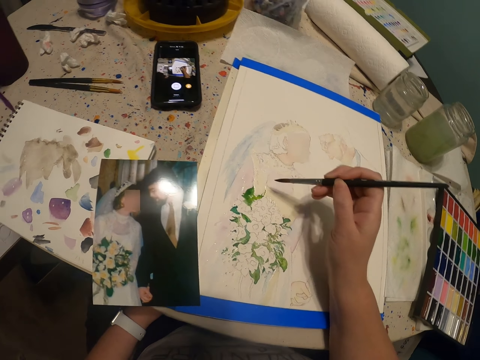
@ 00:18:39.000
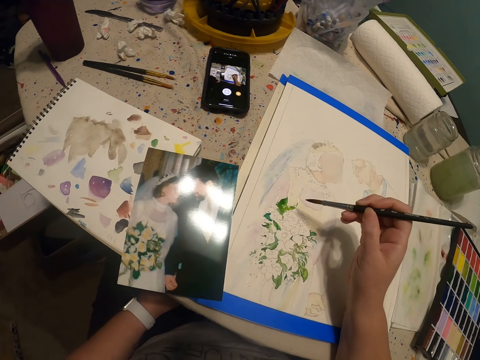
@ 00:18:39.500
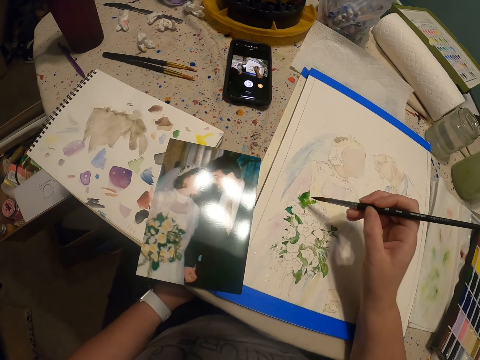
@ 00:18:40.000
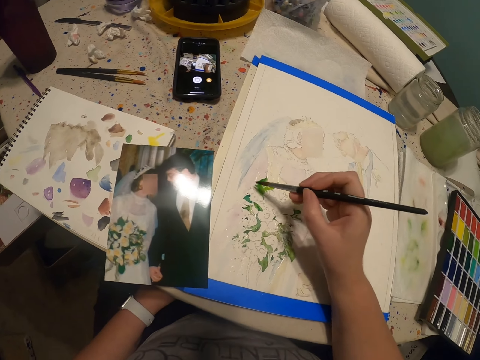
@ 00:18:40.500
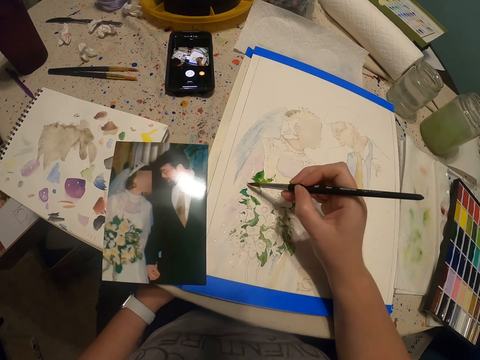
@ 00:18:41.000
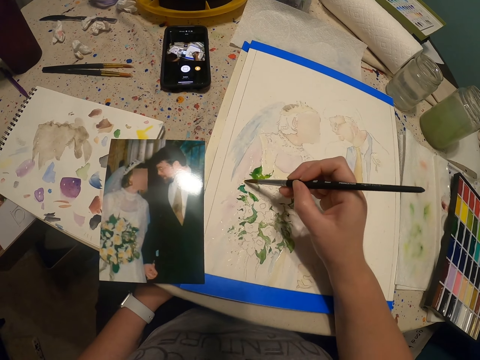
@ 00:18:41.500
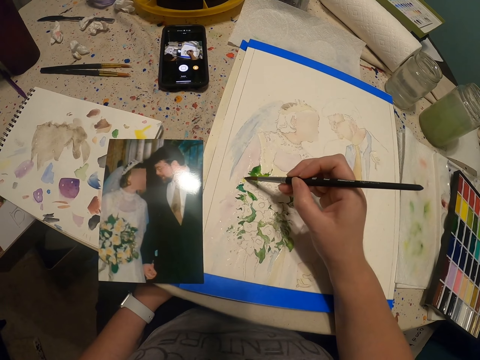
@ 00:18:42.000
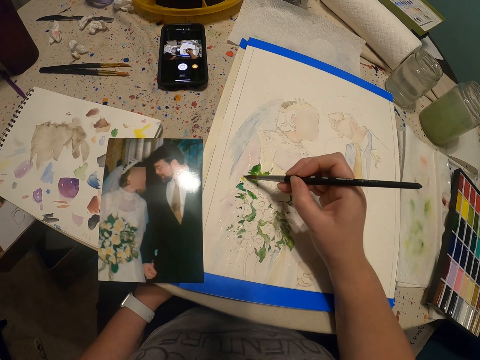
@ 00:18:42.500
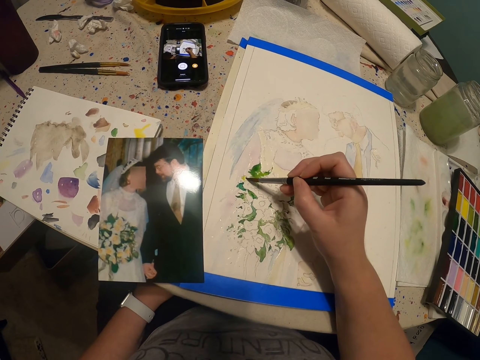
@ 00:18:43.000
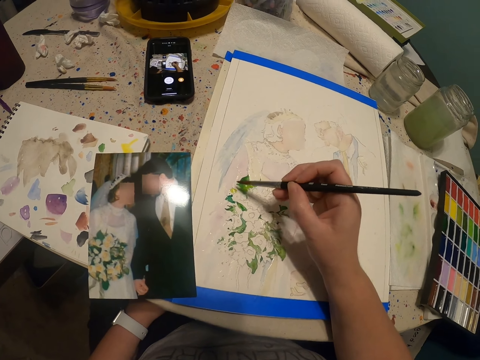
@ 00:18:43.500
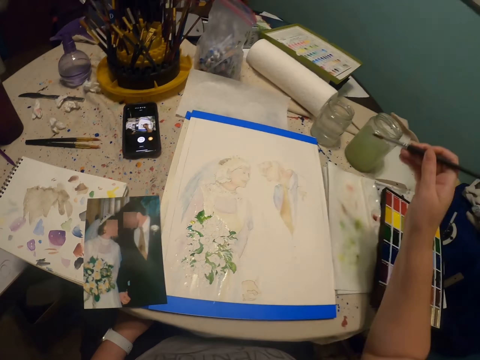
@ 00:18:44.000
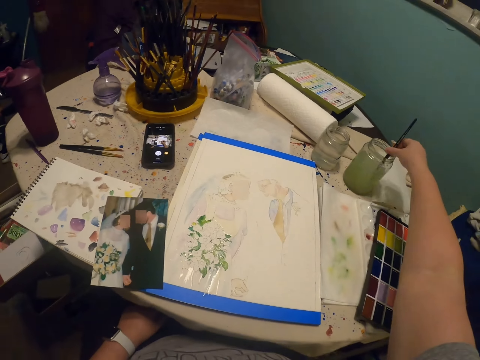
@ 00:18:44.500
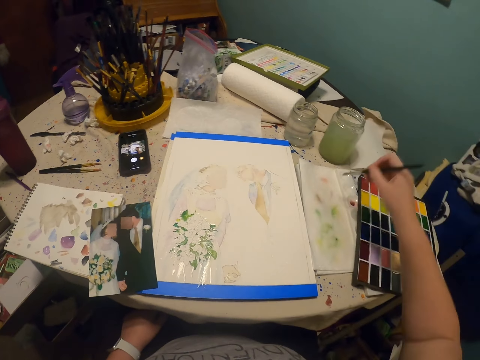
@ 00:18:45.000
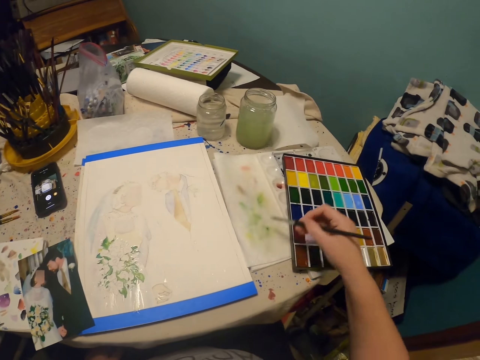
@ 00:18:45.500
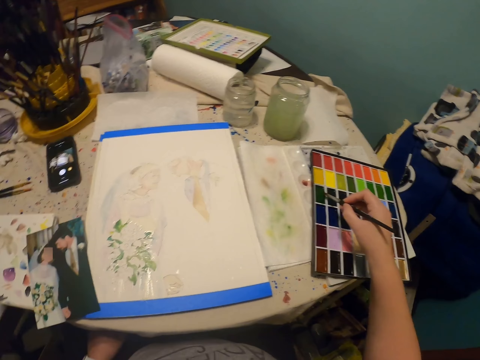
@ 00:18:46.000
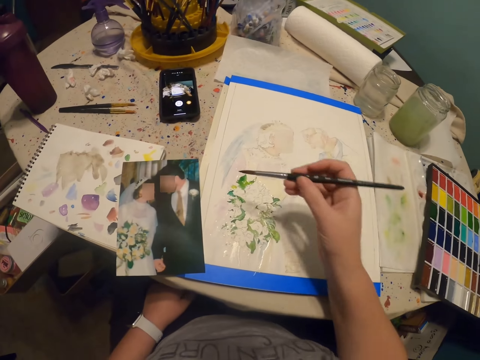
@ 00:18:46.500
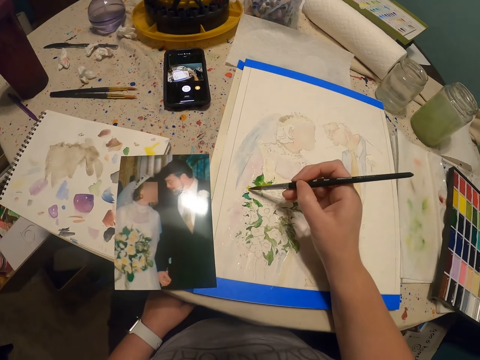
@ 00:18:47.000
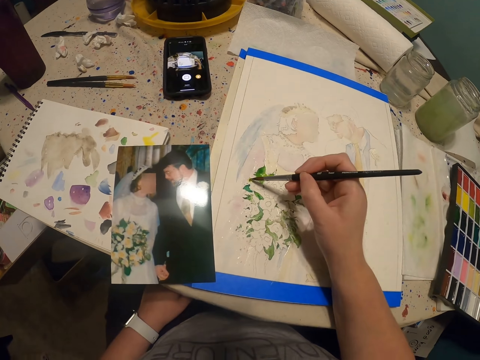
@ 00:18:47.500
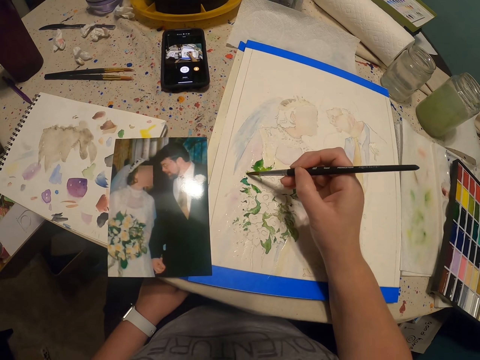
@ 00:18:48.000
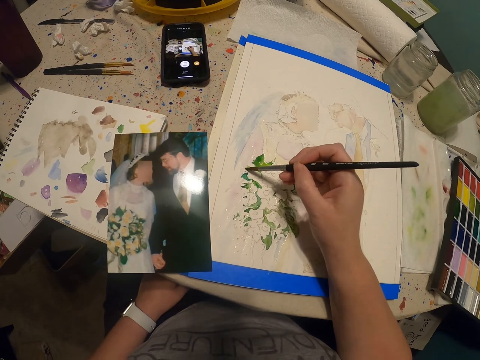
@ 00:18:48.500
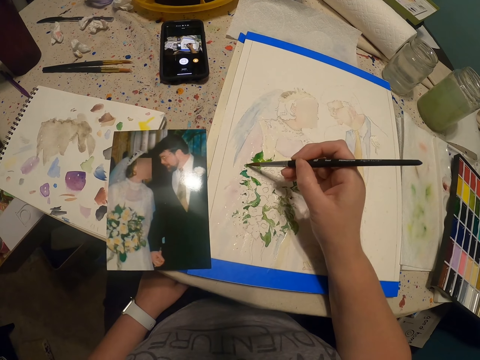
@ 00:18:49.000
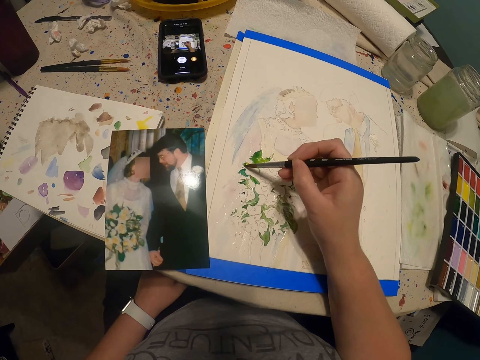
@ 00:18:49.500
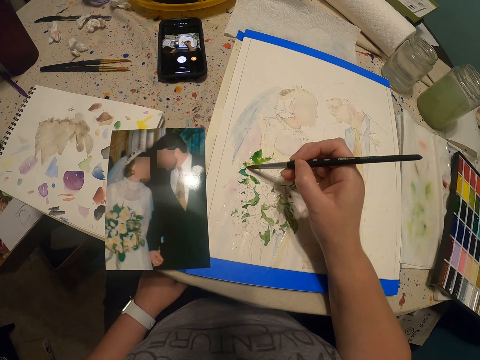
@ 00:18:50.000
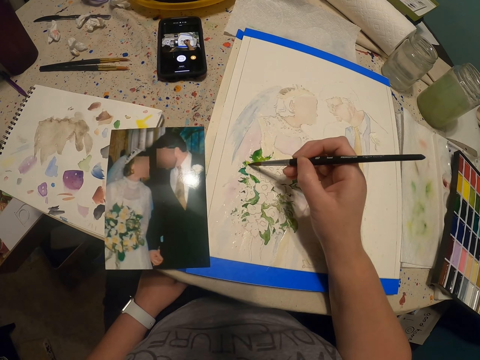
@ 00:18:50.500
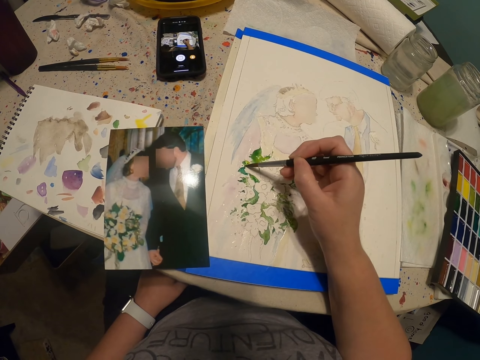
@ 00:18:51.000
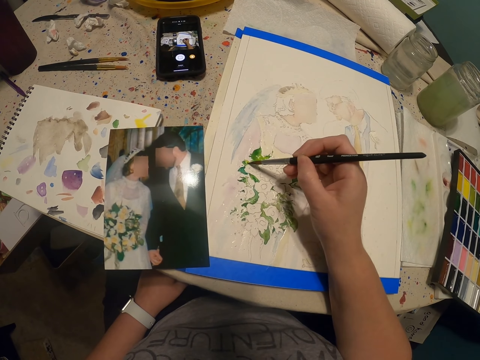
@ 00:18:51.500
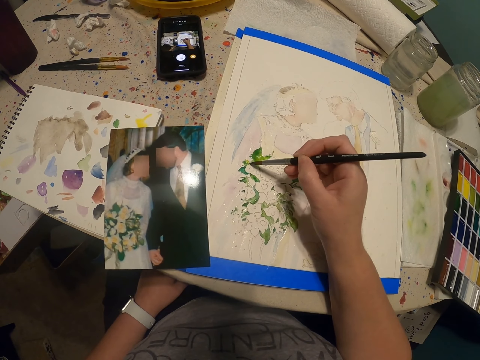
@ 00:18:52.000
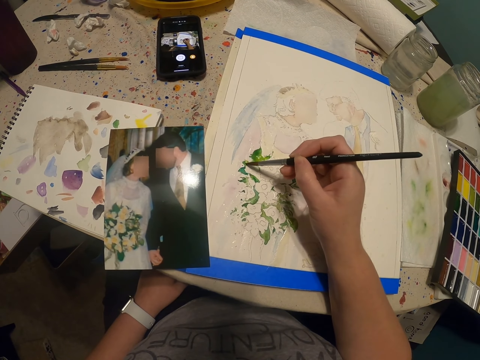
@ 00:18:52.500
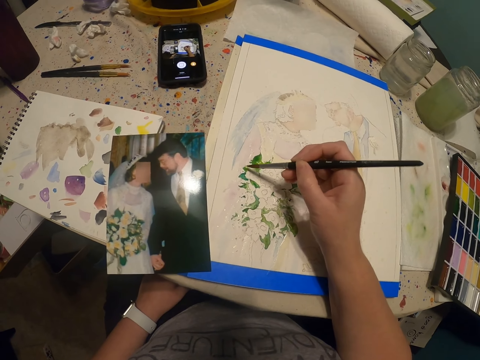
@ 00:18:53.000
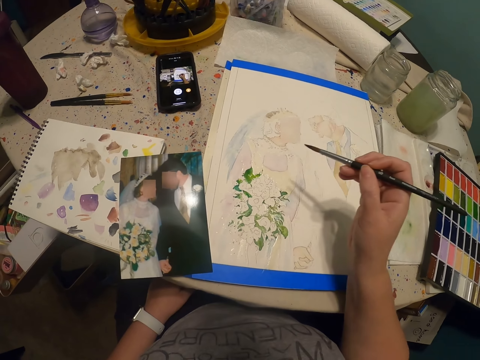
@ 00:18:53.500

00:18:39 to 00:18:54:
The camera wearer dips the paint brush in the bottle of paint or bottle of water. They rub the paint brush on the piece of paper. They rub the paint brush on the paint palette. They paint a drawing on the book with the paint brush.

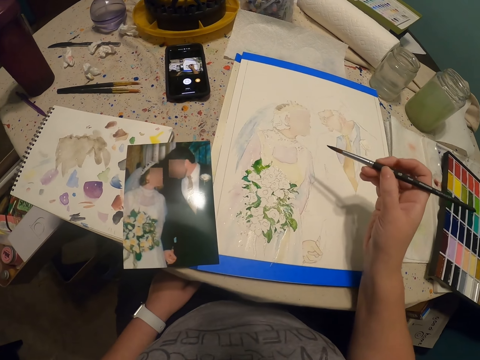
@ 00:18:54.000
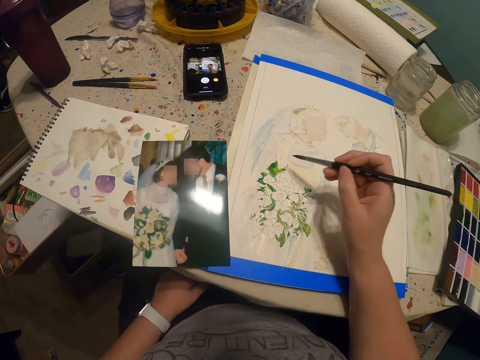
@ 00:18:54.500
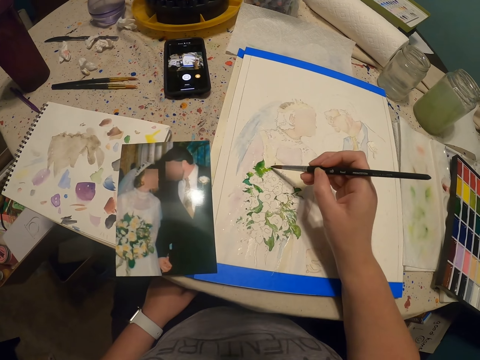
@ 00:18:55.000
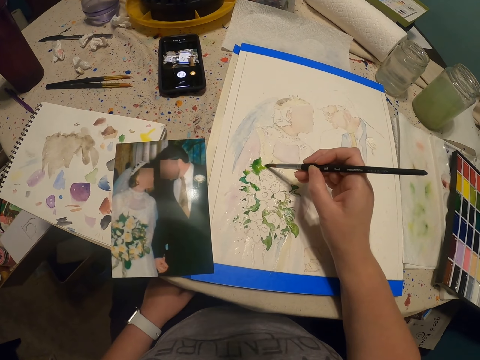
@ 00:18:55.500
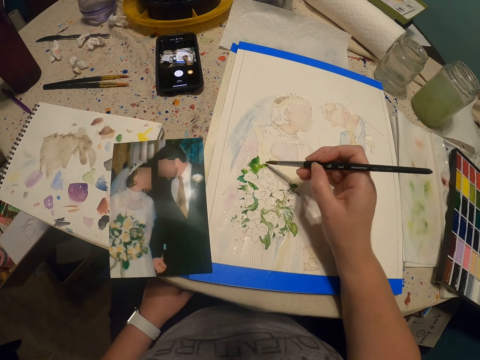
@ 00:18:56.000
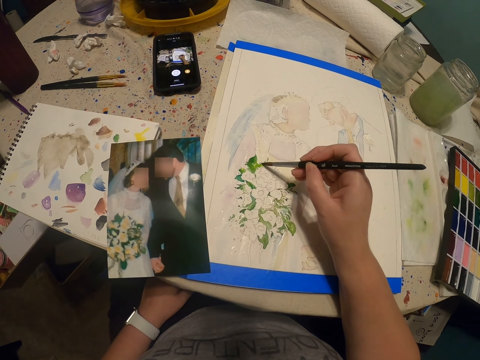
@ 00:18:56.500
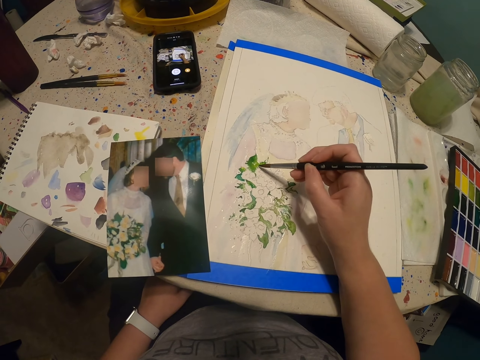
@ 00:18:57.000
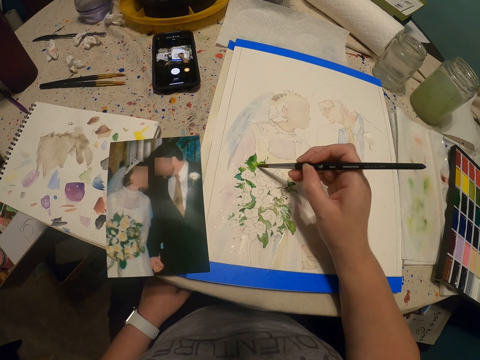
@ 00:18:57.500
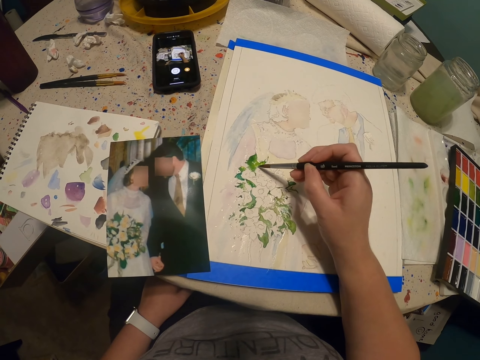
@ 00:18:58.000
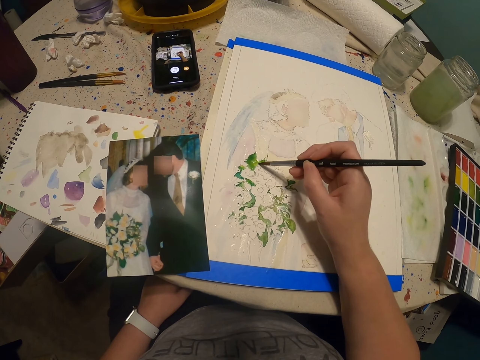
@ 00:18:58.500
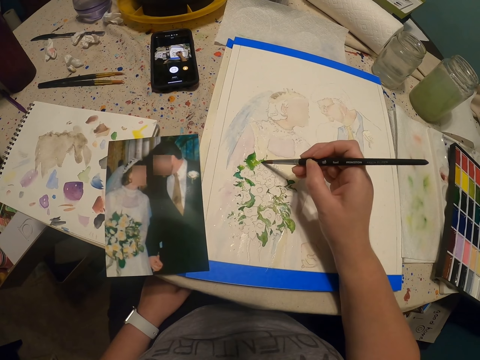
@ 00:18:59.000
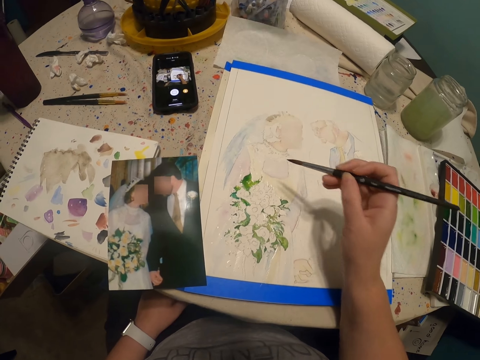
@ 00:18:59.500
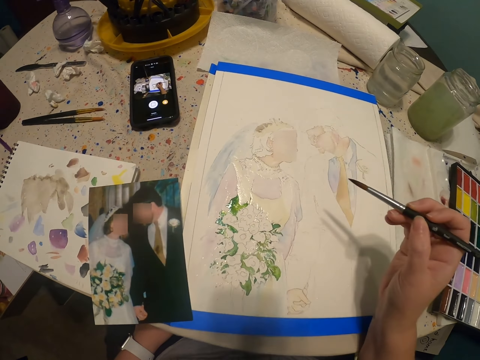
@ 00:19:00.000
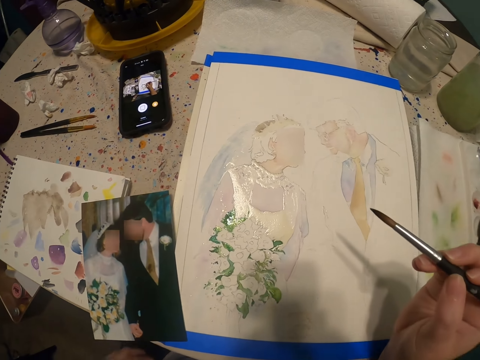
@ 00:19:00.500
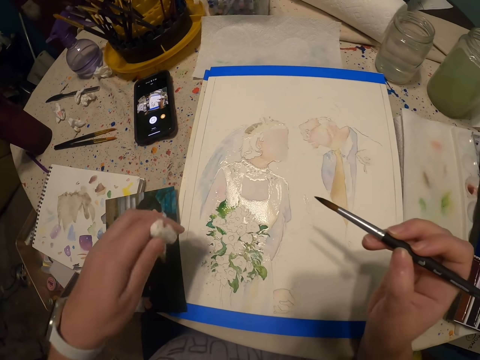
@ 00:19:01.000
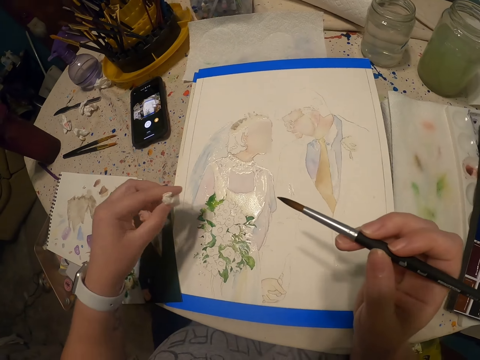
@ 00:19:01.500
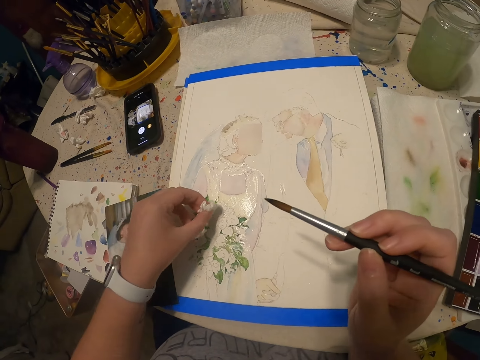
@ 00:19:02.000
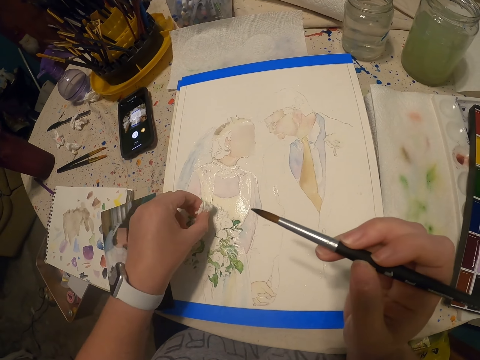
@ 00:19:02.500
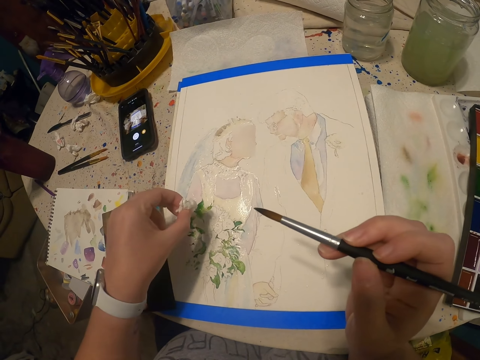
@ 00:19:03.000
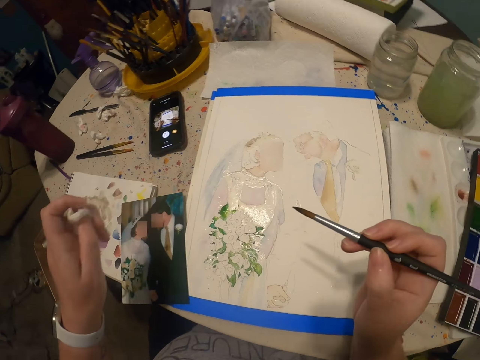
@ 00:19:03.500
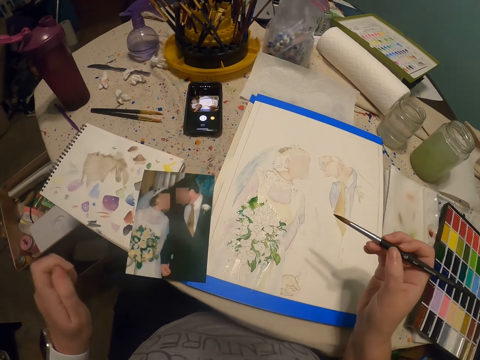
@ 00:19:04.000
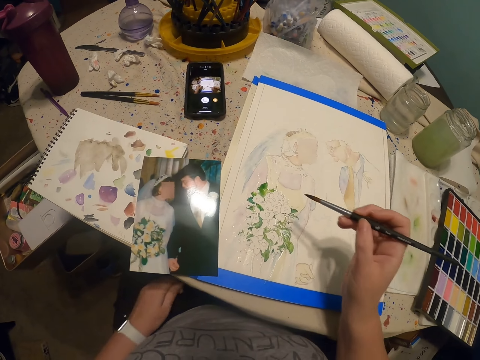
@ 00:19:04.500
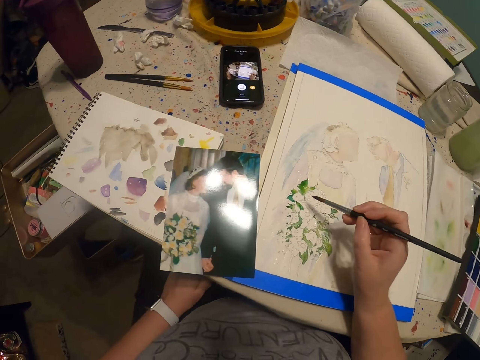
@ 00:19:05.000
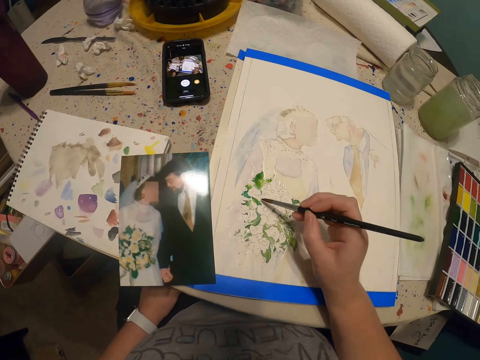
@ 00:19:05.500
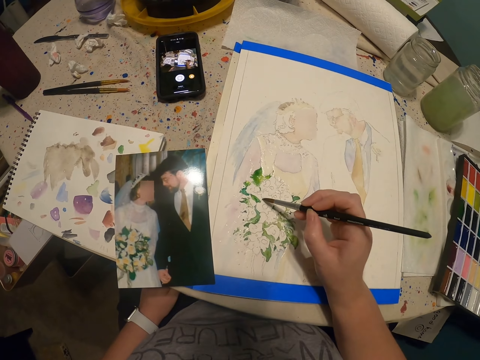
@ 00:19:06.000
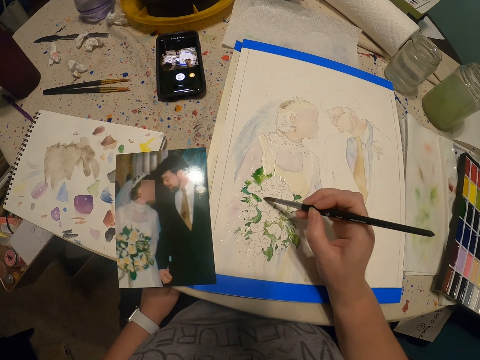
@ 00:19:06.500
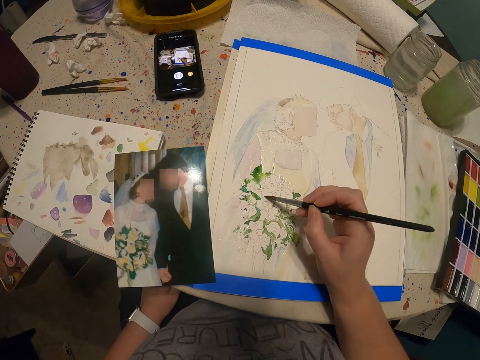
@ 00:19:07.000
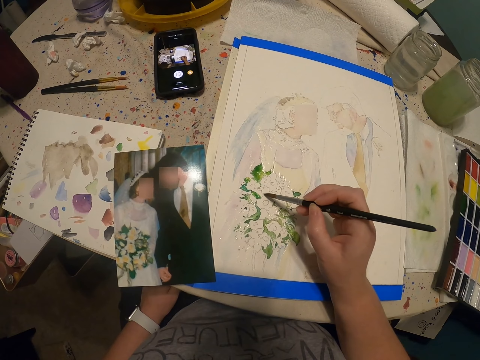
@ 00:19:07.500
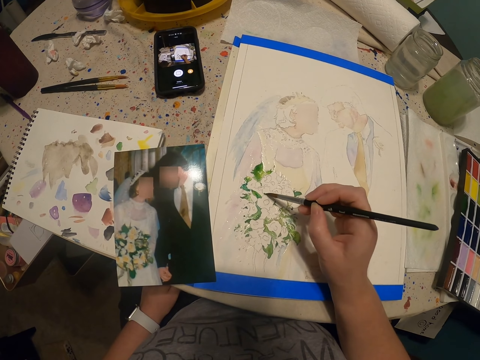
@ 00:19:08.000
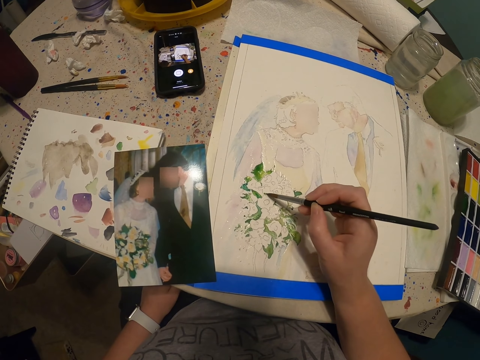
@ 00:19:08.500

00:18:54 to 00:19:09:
The camera wearer wipes the painting with a small piece of paper towel. They paint a drawing on the book with the paint brush.
